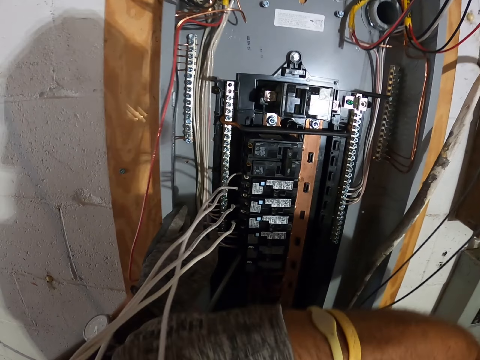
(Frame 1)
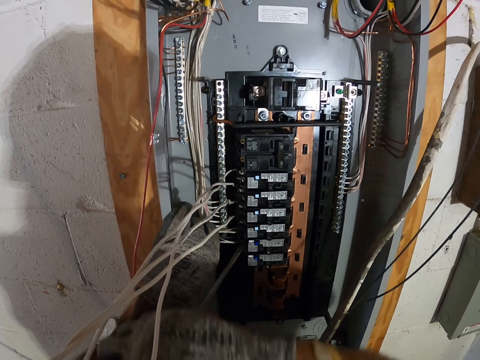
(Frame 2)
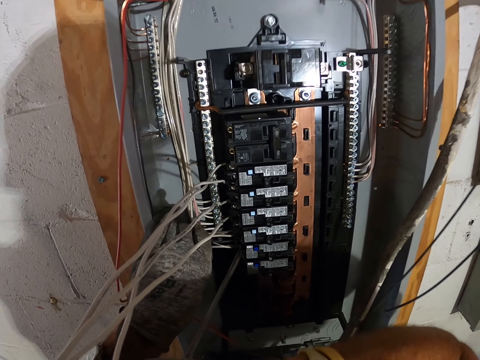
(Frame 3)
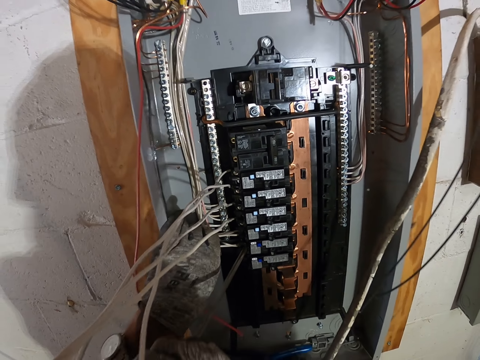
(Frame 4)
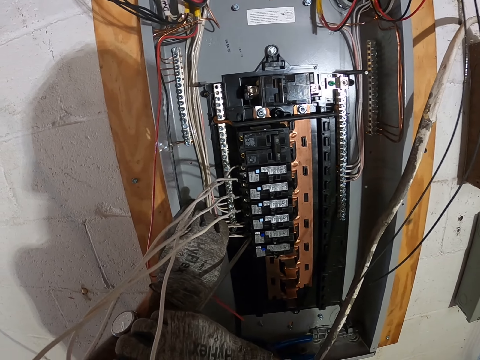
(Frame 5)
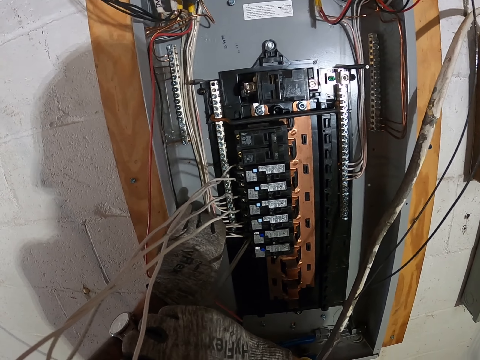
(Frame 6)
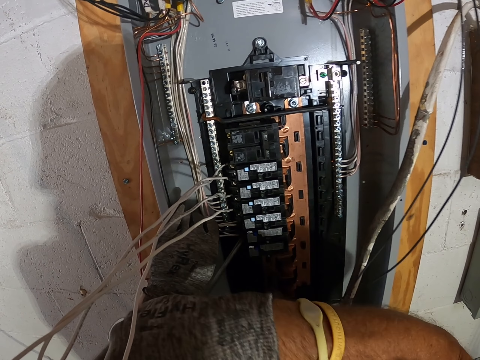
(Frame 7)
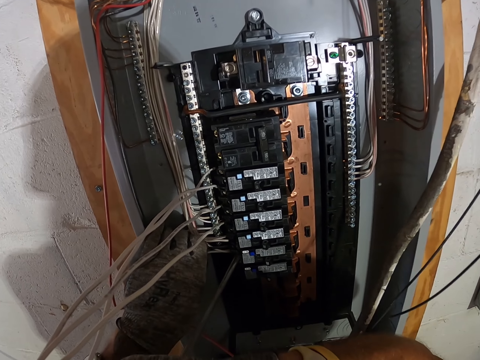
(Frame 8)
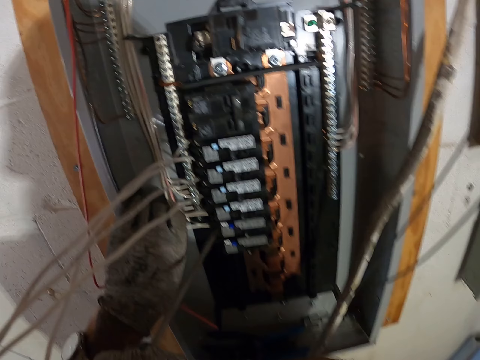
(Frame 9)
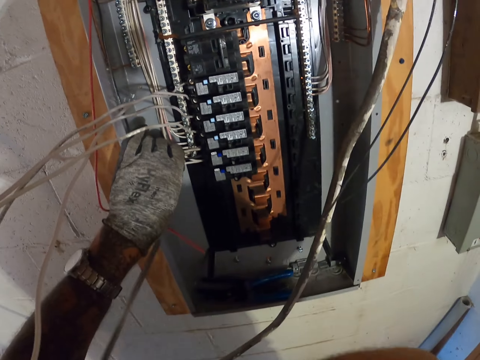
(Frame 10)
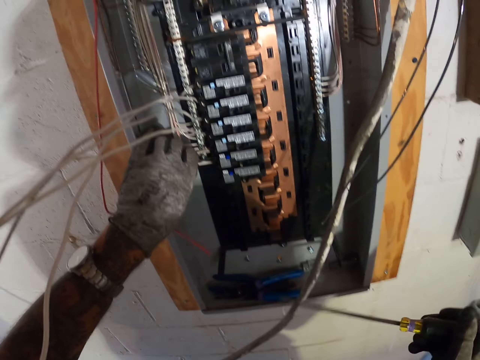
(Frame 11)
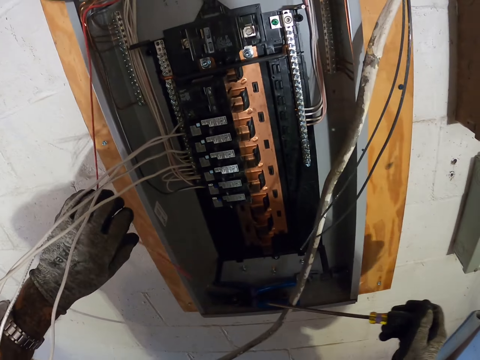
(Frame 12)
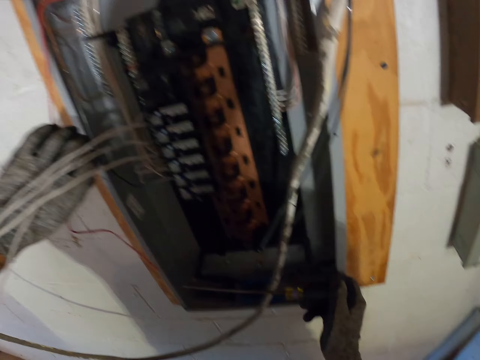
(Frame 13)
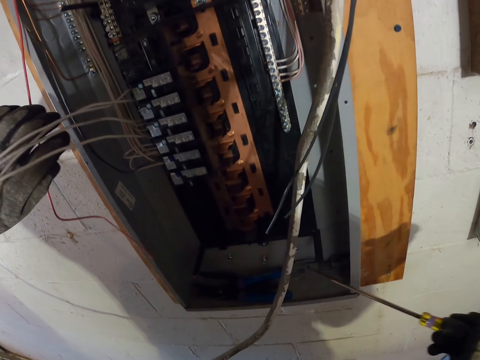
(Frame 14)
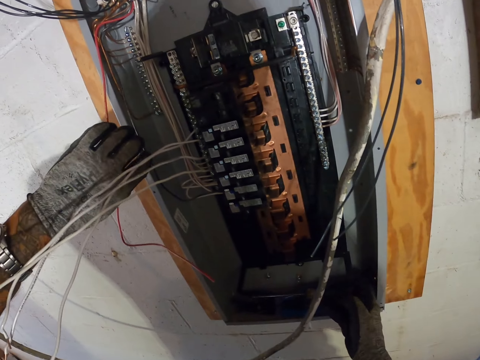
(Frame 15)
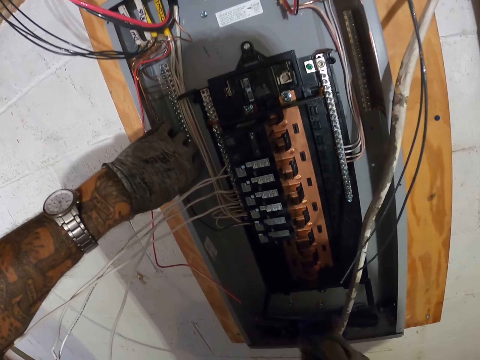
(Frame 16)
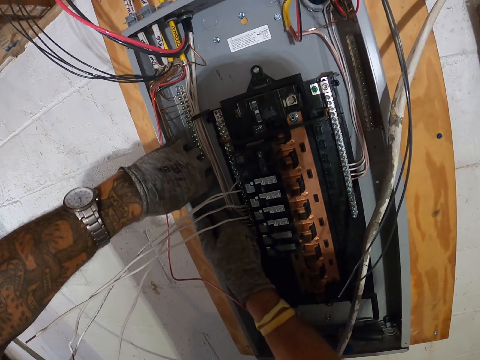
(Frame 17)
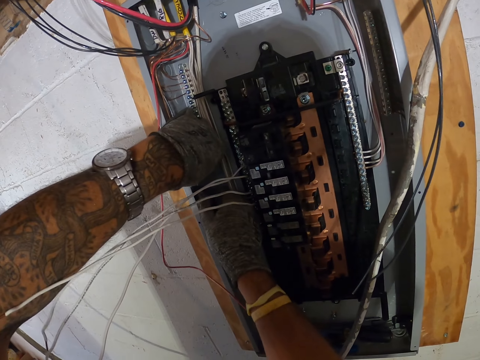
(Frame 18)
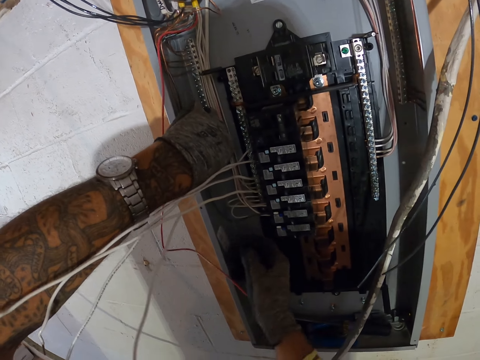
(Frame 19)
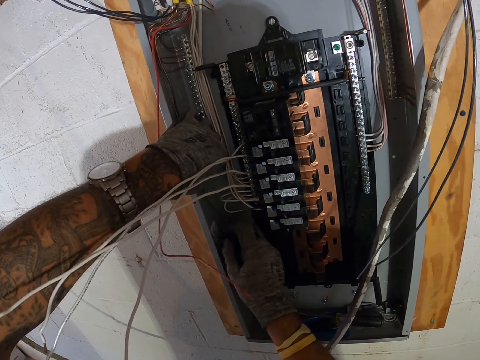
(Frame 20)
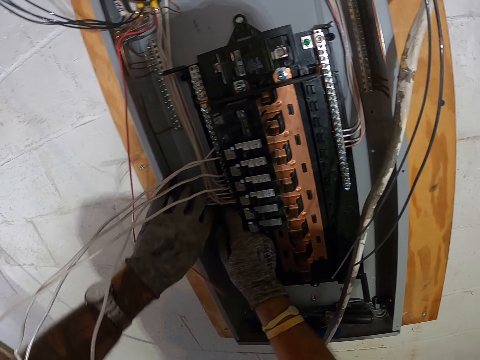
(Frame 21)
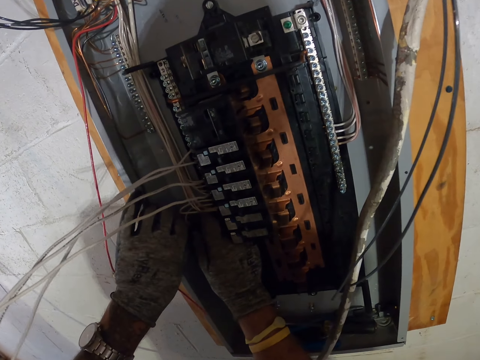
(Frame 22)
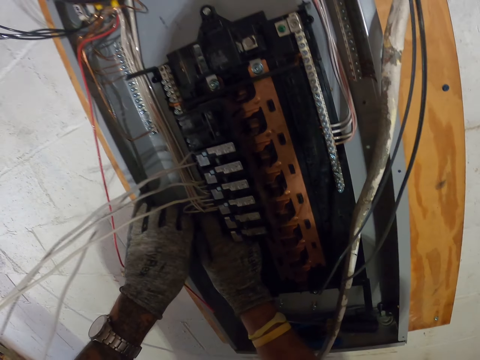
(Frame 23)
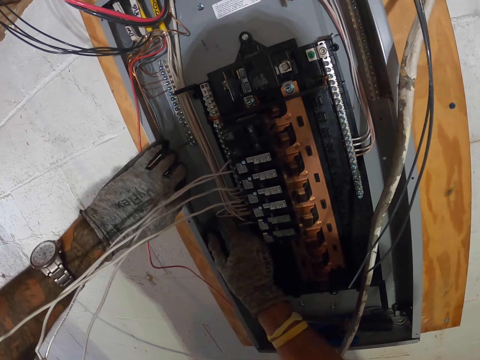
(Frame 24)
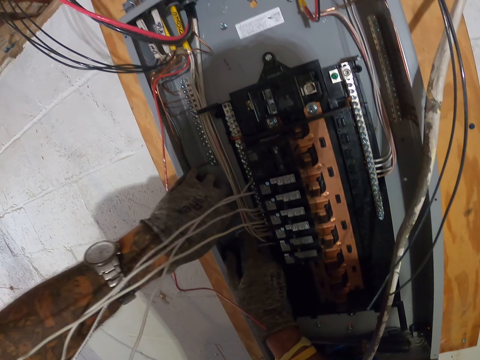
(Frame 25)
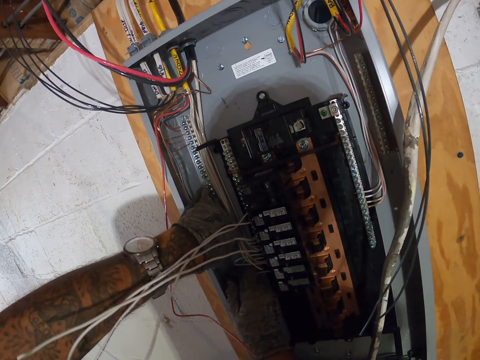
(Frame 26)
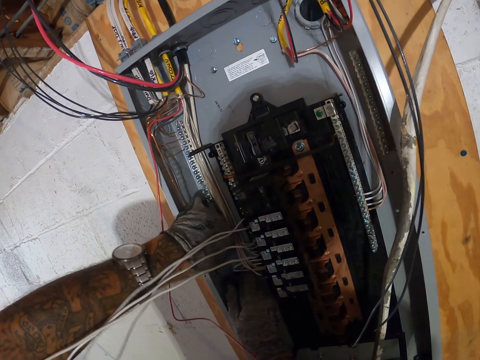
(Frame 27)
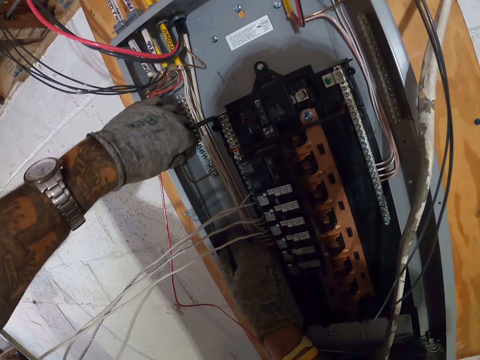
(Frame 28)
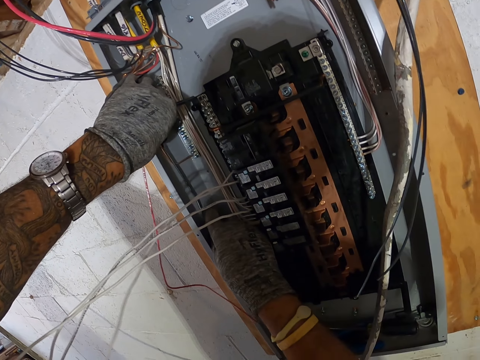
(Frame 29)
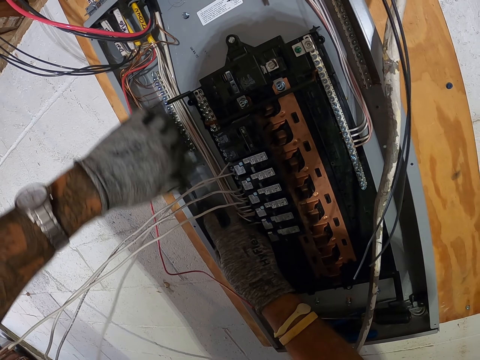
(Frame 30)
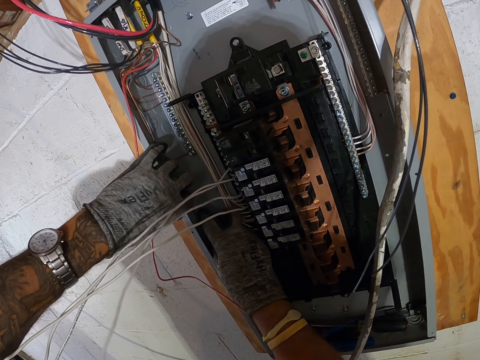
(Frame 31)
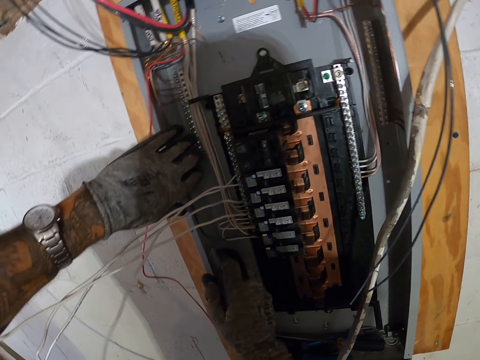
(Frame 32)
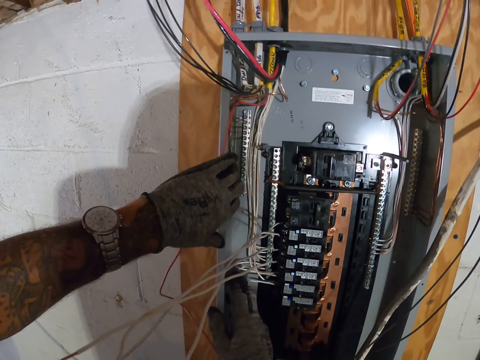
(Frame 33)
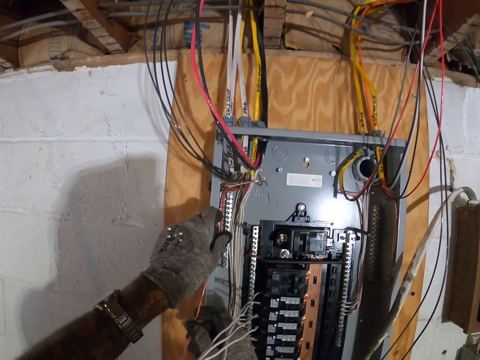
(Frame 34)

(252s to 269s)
The camera wearer puts the screwdriver in the meter box. They adjust the black cable. They fix the electric box panel.

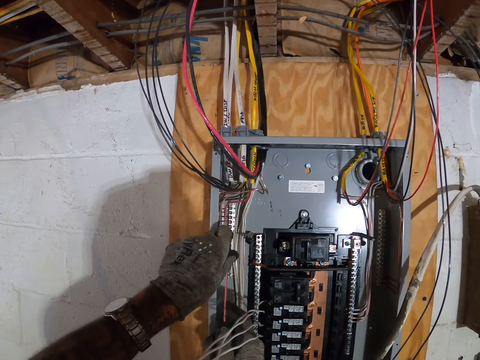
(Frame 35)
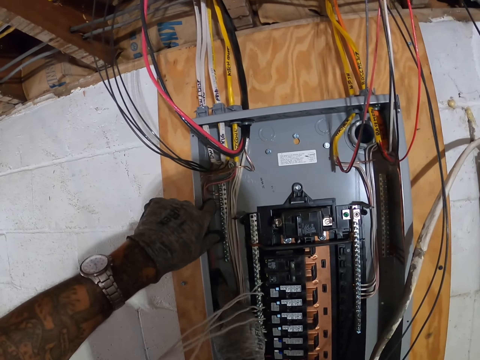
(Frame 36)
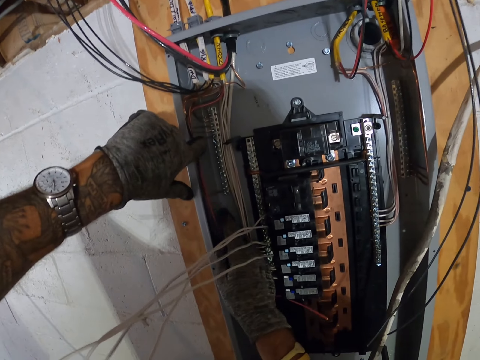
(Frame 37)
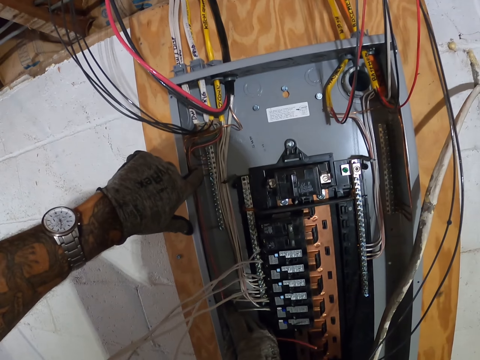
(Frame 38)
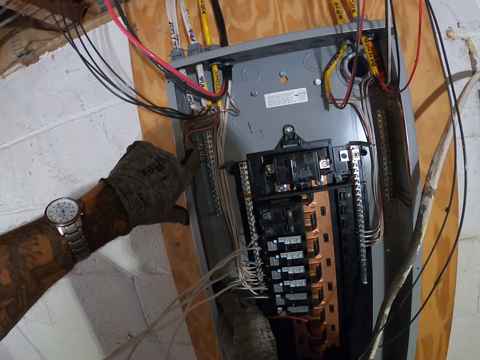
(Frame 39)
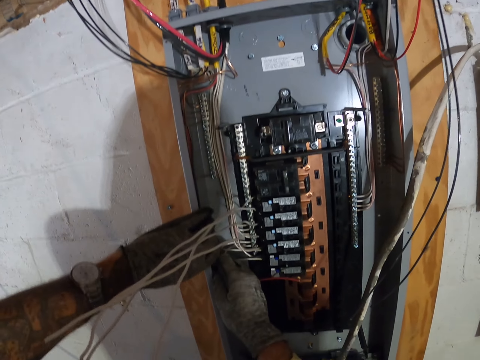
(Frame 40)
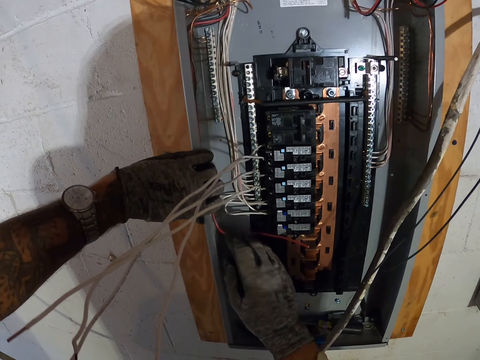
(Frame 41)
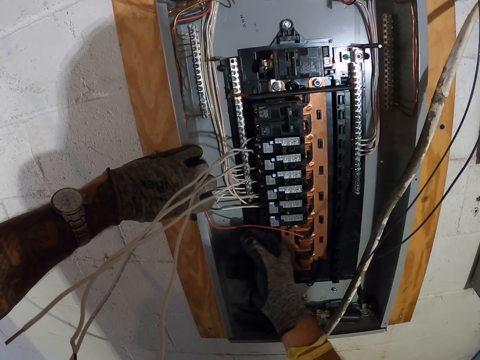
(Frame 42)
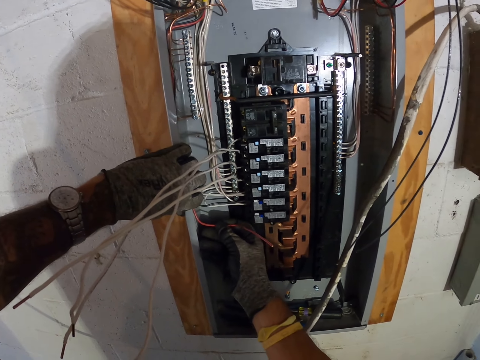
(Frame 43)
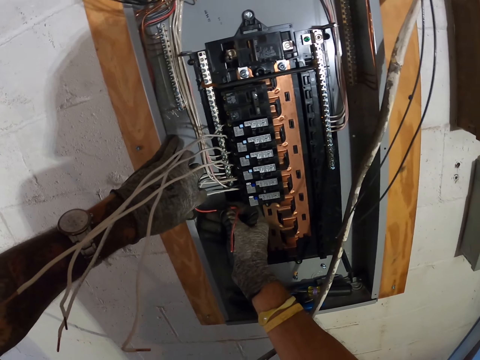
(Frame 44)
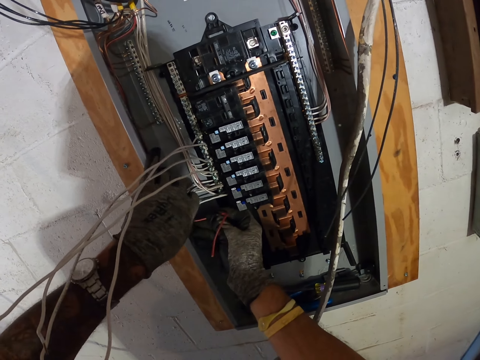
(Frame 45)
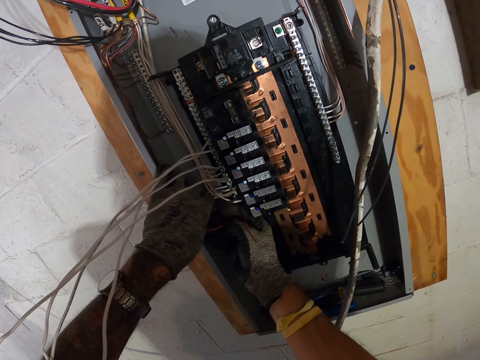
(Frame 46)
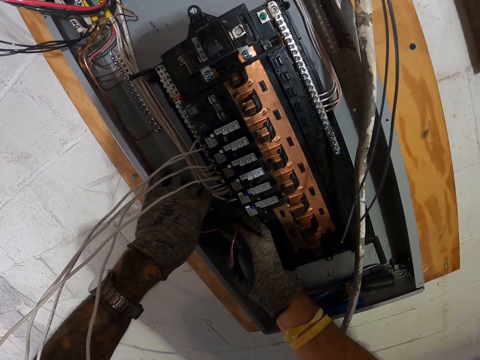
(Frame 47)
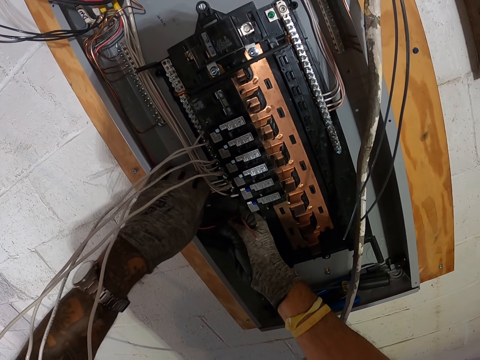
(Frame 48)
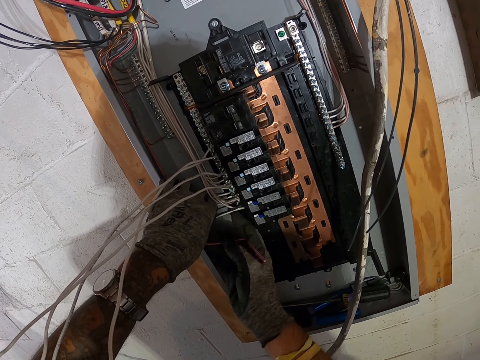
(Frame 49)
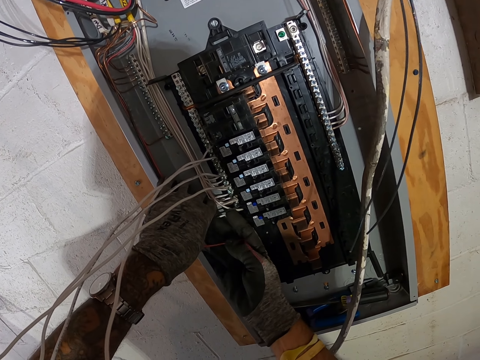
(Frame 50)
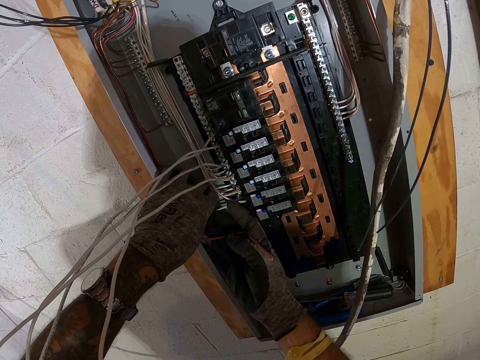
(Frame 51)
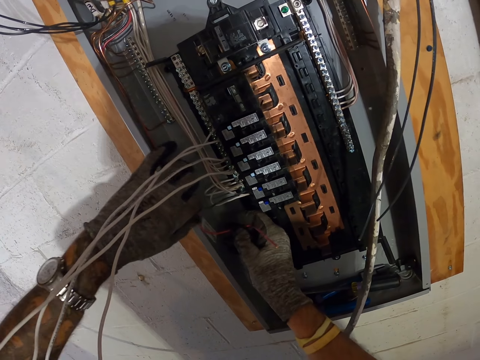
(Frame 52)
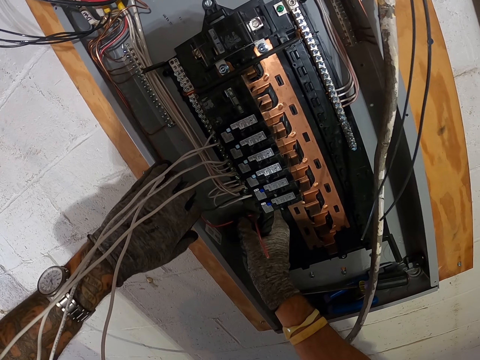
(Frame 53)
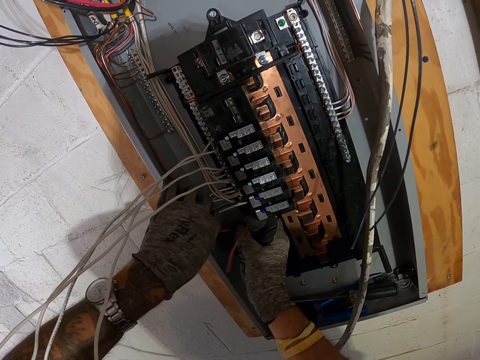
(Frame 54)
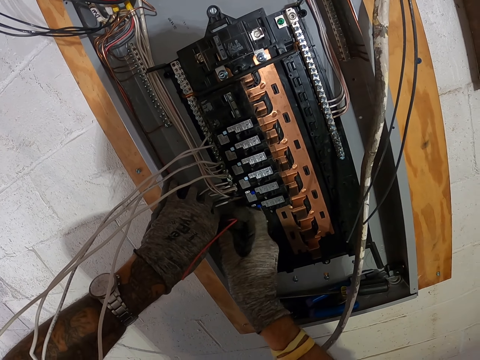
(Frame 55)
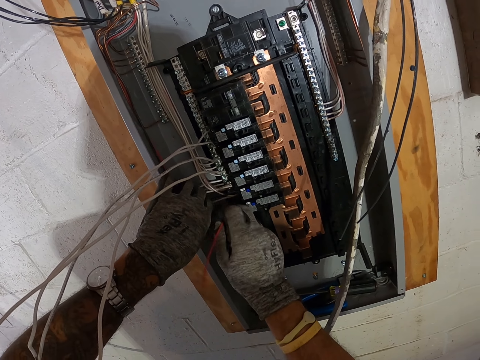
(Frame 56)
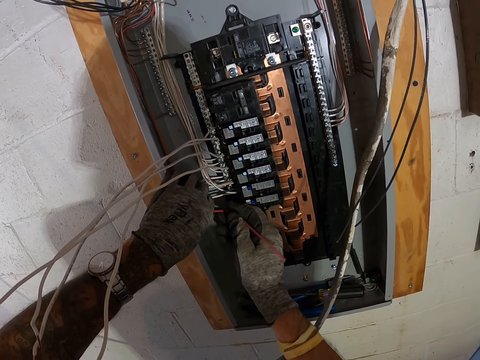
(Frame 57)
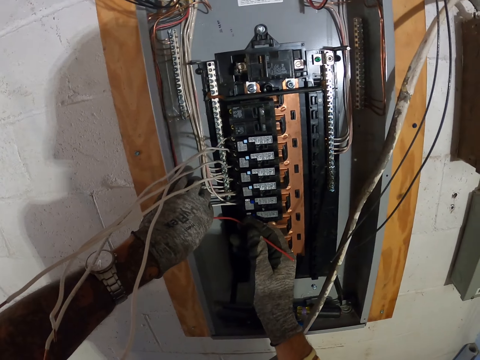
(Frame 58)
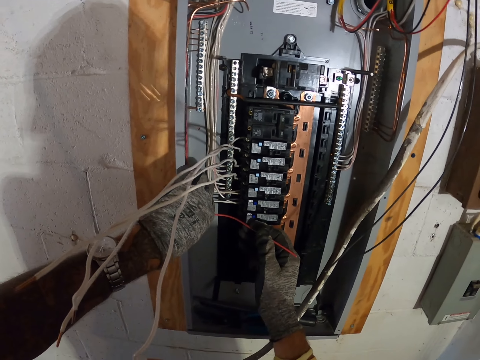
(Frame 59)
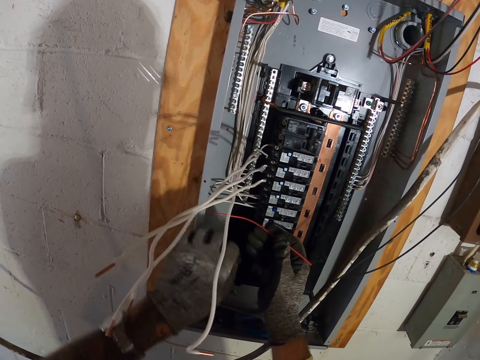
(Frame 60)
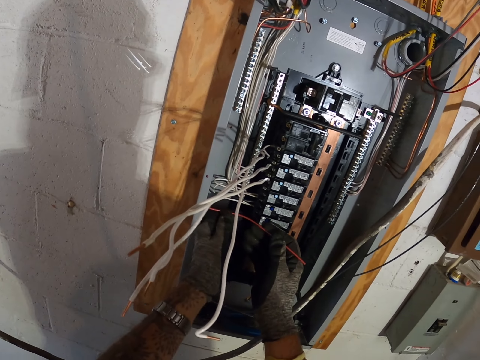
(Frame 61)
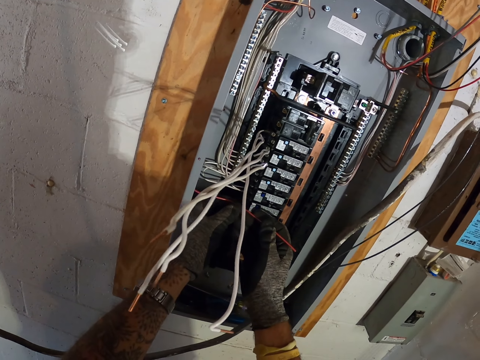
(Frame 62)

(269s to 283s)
The camera wearer picks up a red cable.
